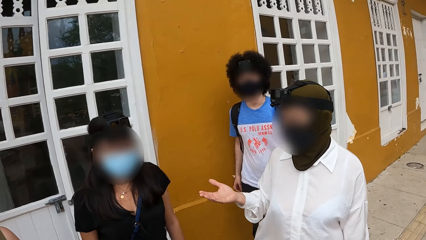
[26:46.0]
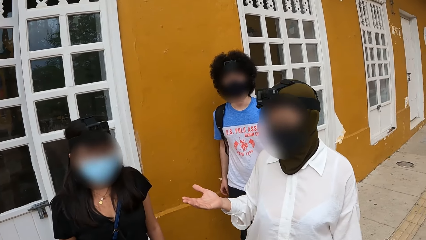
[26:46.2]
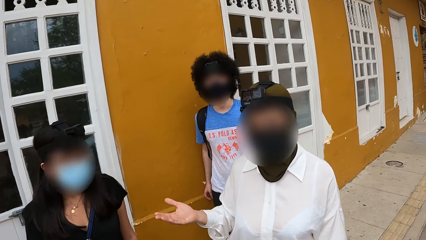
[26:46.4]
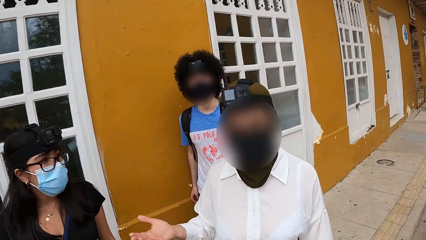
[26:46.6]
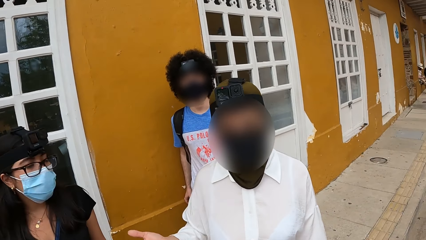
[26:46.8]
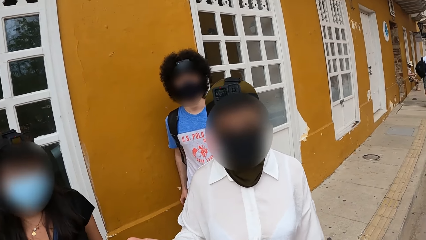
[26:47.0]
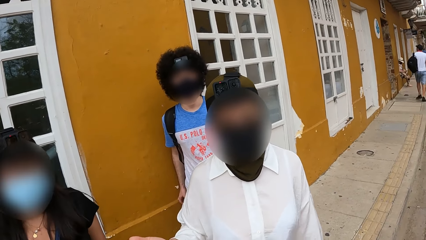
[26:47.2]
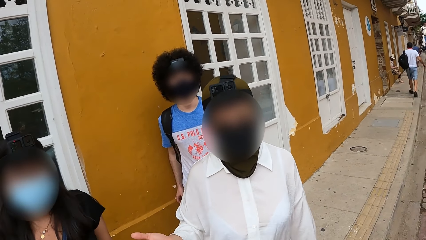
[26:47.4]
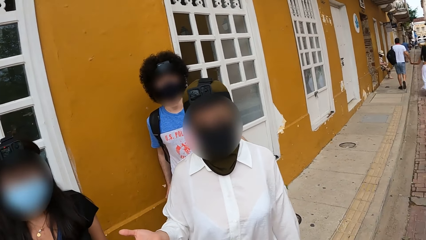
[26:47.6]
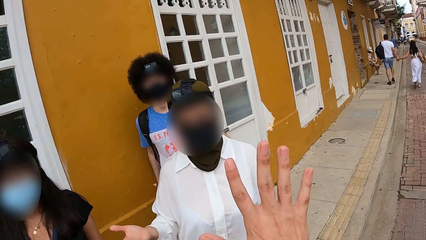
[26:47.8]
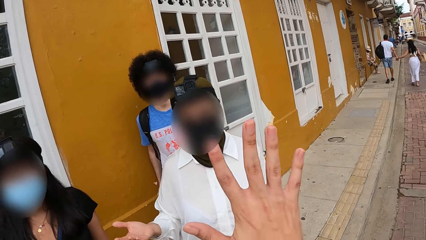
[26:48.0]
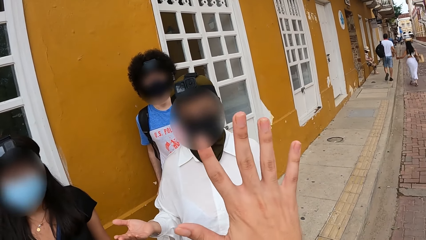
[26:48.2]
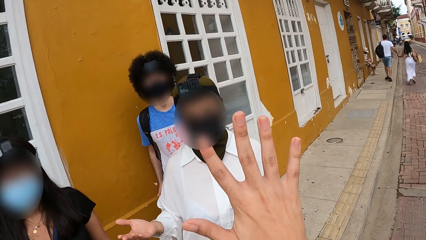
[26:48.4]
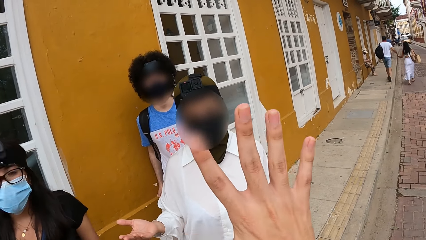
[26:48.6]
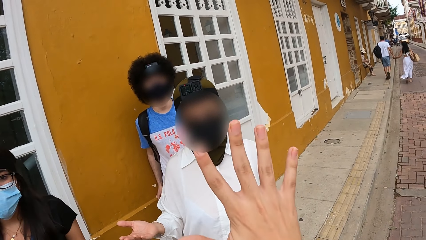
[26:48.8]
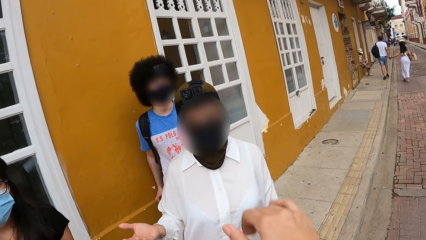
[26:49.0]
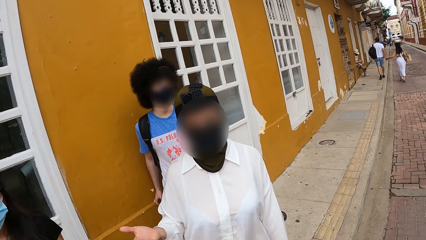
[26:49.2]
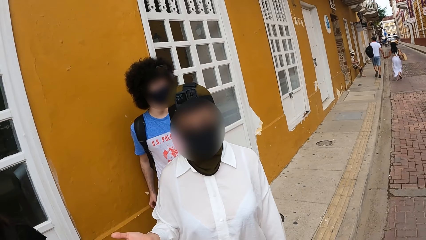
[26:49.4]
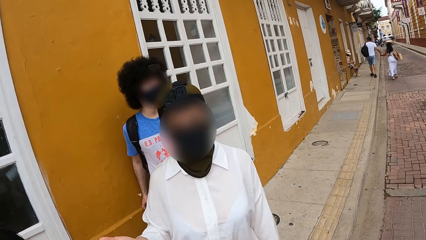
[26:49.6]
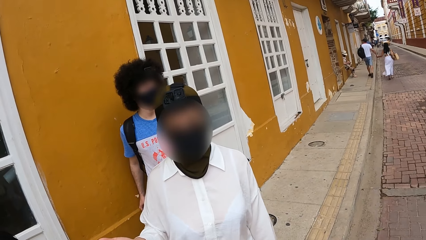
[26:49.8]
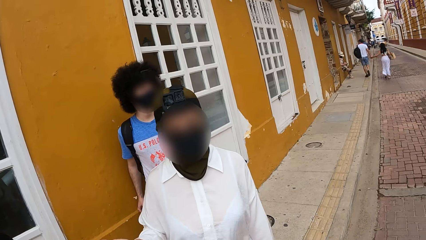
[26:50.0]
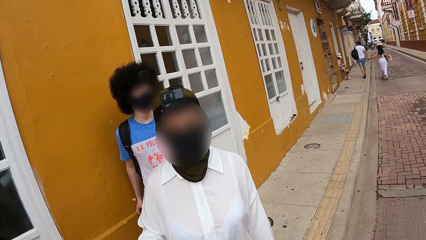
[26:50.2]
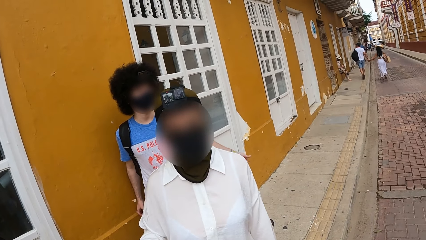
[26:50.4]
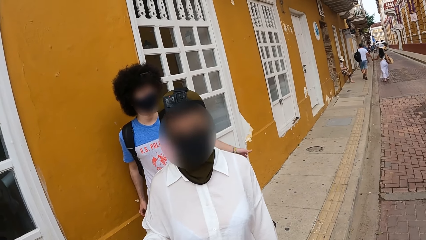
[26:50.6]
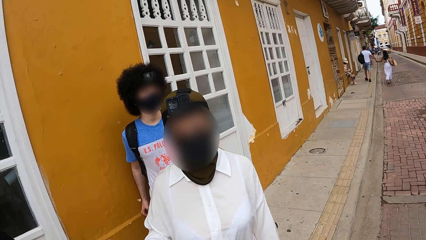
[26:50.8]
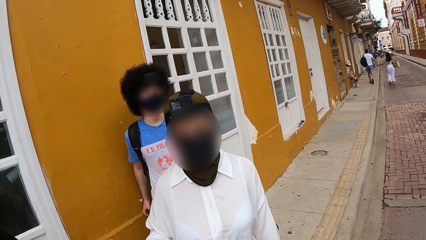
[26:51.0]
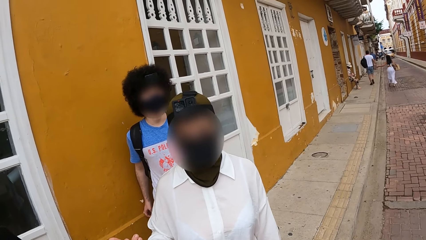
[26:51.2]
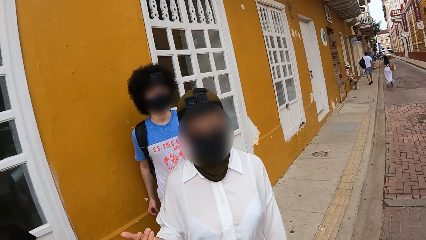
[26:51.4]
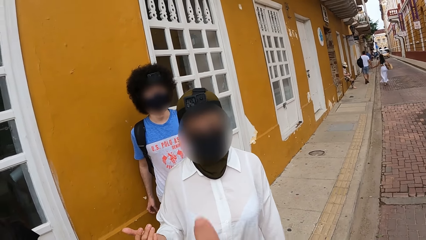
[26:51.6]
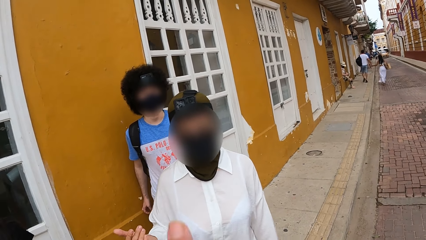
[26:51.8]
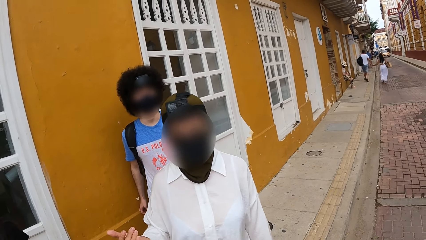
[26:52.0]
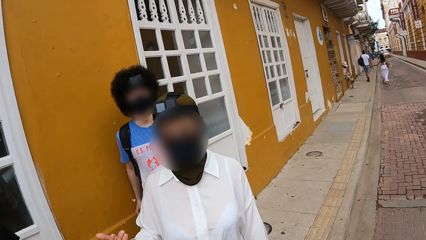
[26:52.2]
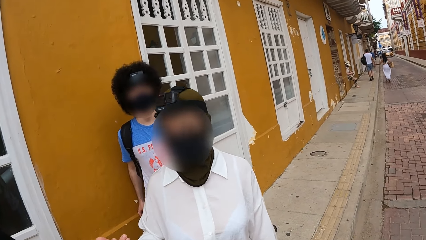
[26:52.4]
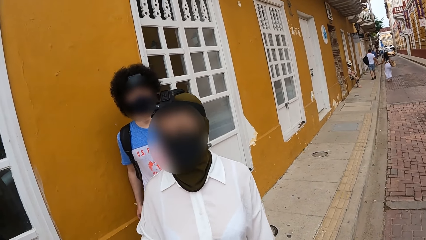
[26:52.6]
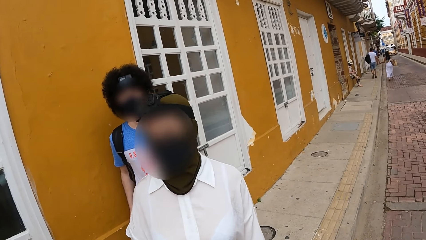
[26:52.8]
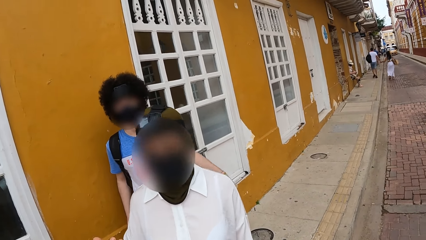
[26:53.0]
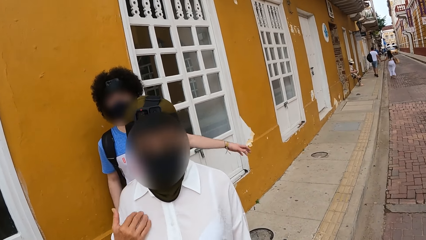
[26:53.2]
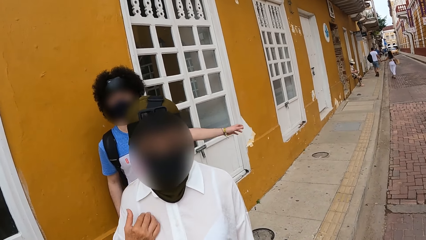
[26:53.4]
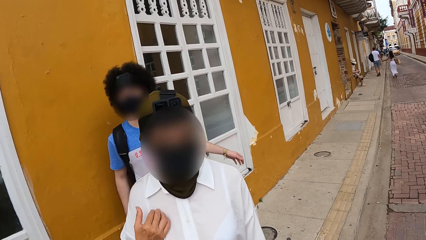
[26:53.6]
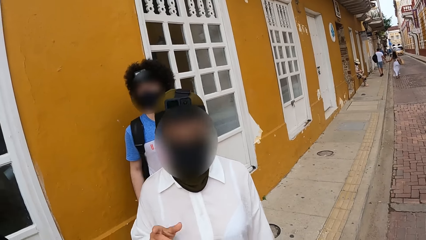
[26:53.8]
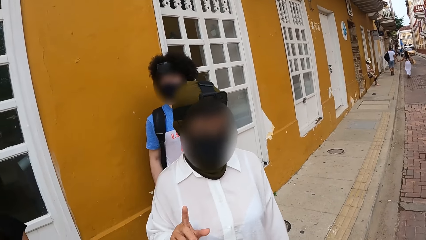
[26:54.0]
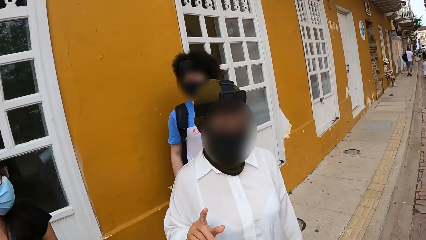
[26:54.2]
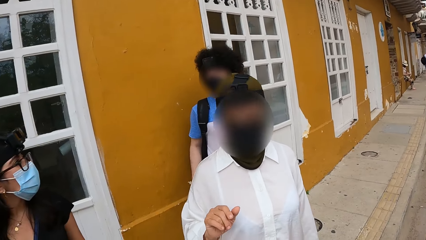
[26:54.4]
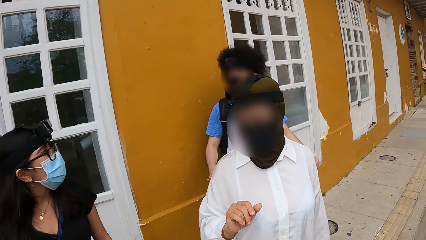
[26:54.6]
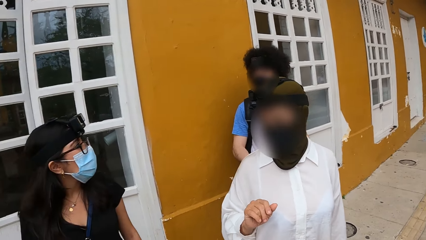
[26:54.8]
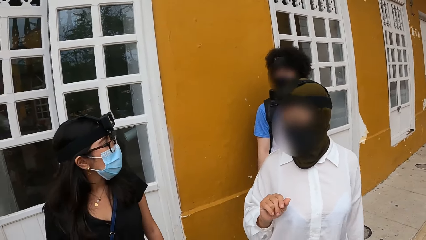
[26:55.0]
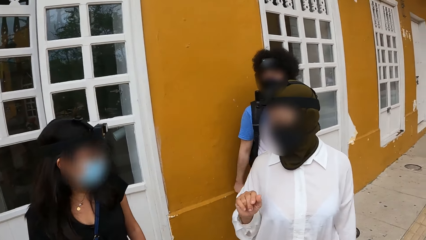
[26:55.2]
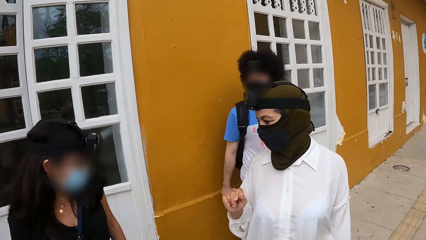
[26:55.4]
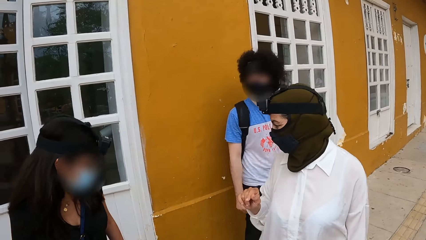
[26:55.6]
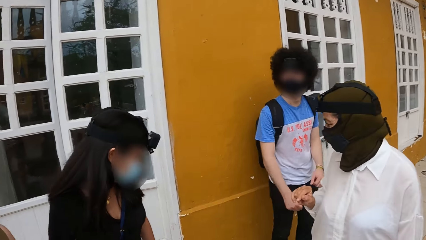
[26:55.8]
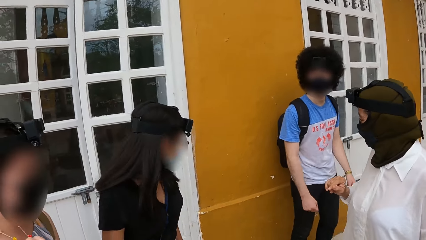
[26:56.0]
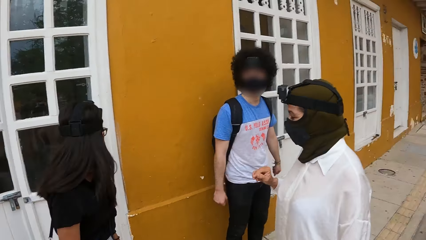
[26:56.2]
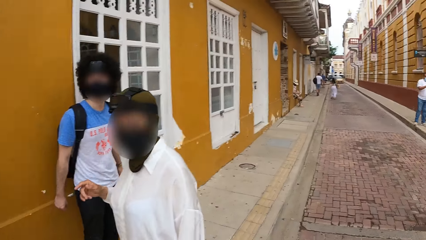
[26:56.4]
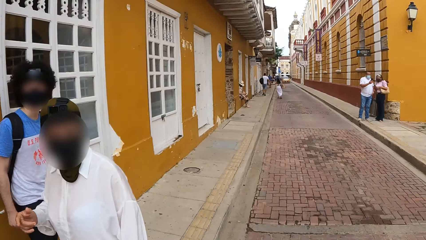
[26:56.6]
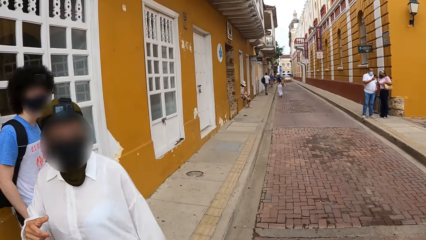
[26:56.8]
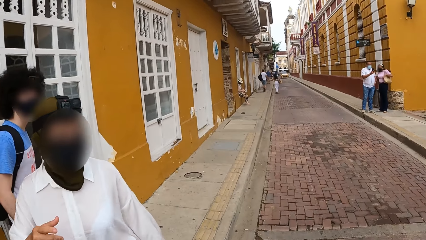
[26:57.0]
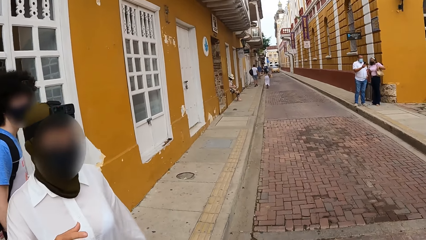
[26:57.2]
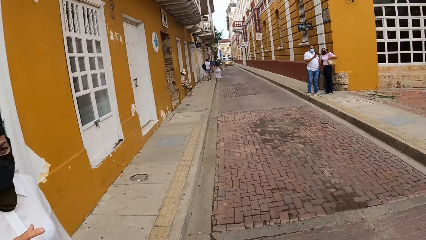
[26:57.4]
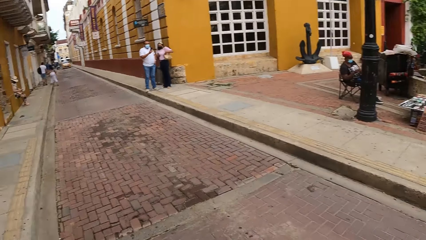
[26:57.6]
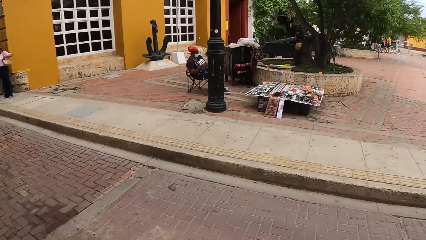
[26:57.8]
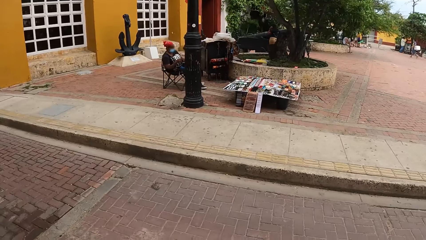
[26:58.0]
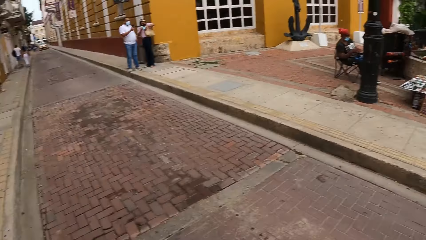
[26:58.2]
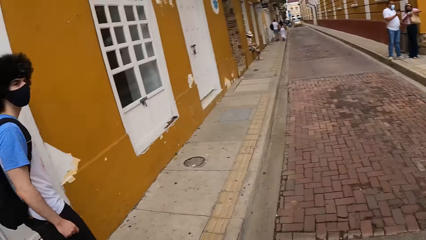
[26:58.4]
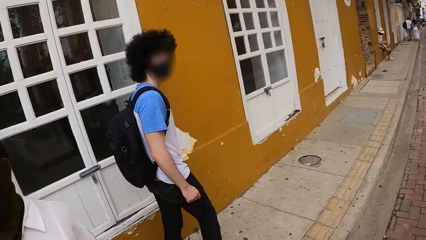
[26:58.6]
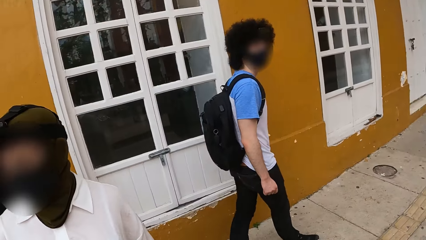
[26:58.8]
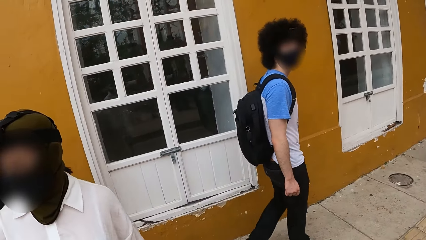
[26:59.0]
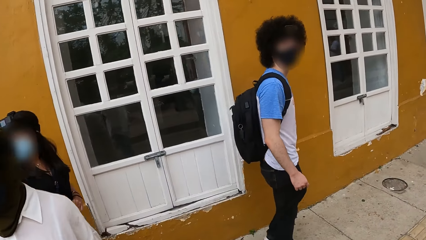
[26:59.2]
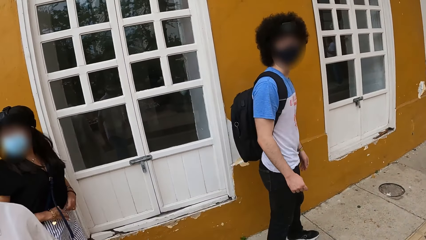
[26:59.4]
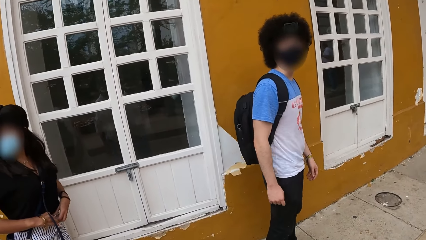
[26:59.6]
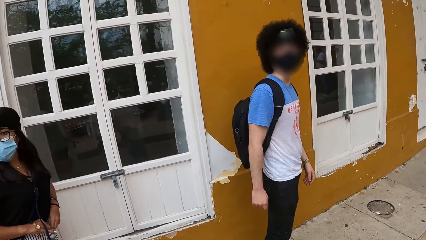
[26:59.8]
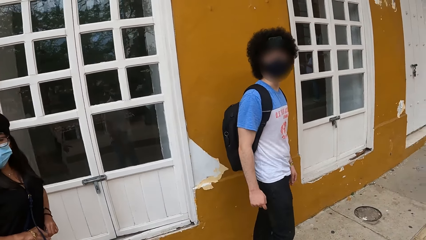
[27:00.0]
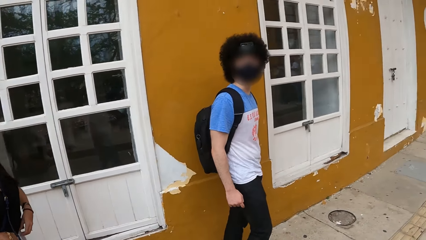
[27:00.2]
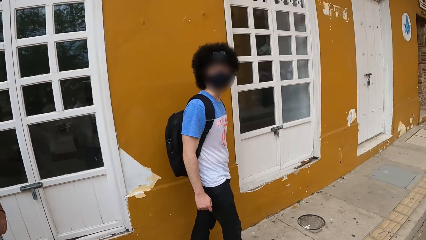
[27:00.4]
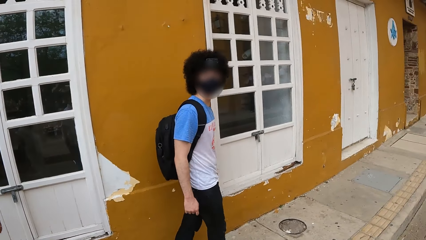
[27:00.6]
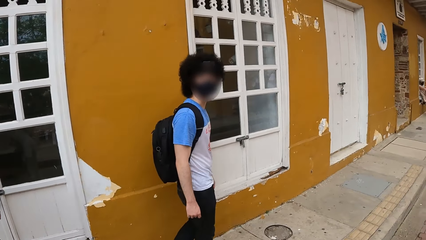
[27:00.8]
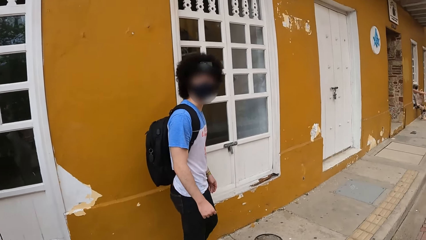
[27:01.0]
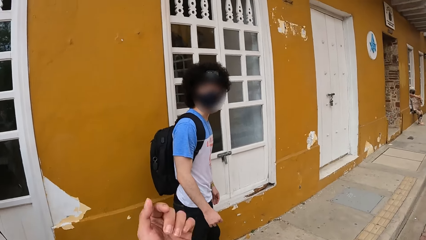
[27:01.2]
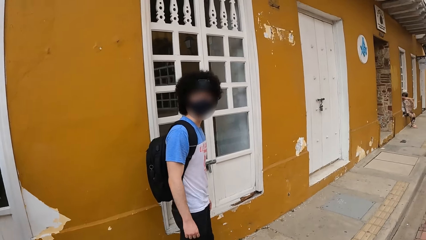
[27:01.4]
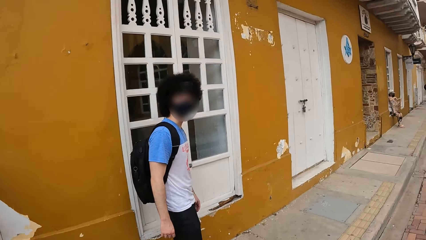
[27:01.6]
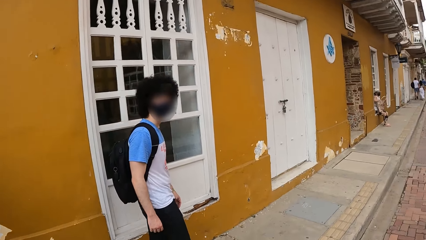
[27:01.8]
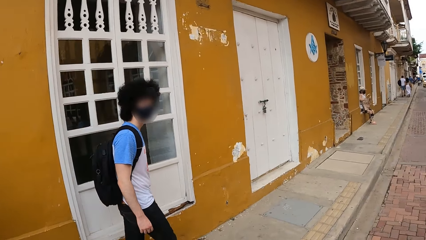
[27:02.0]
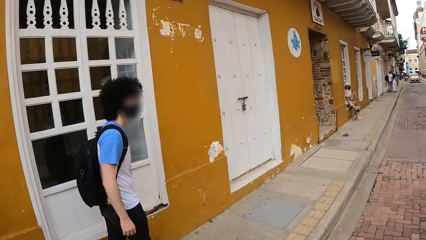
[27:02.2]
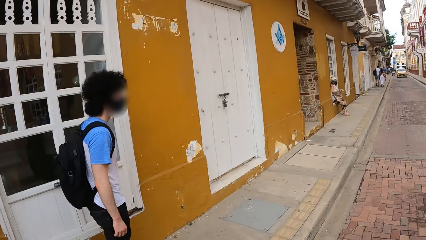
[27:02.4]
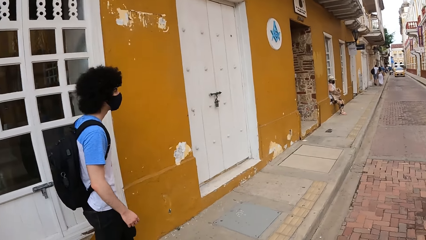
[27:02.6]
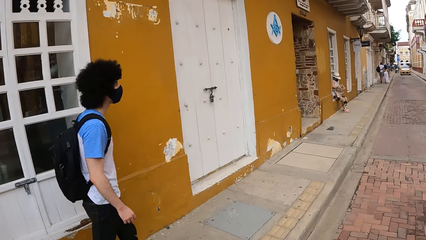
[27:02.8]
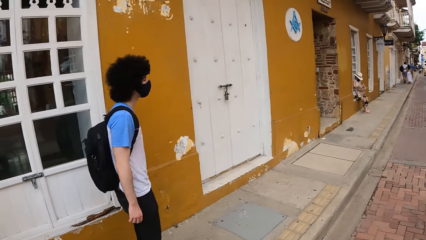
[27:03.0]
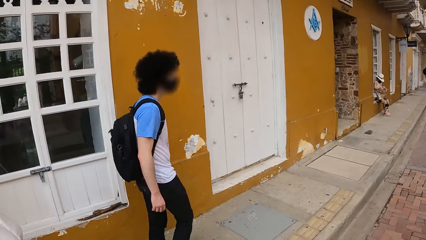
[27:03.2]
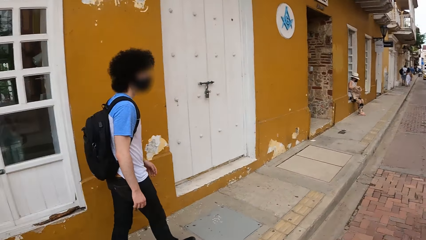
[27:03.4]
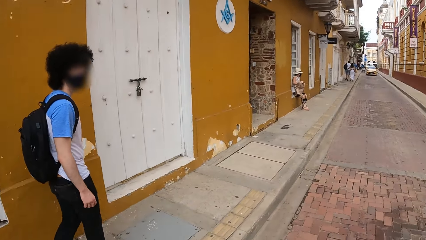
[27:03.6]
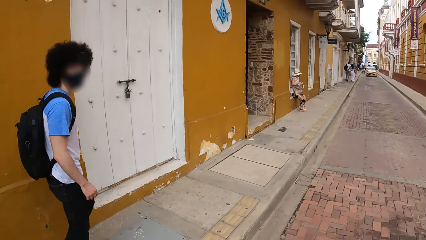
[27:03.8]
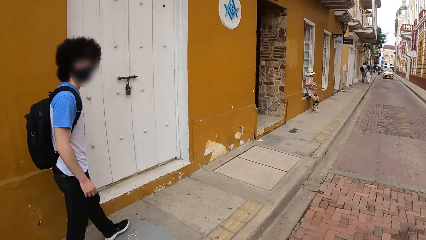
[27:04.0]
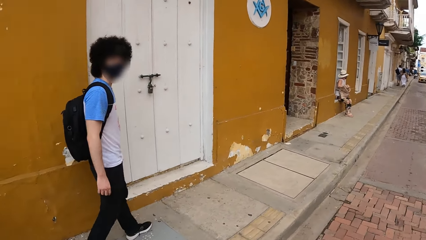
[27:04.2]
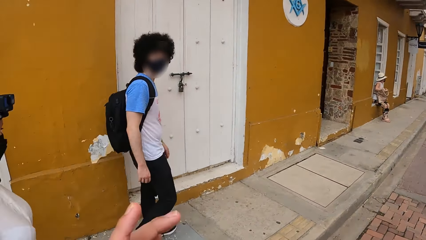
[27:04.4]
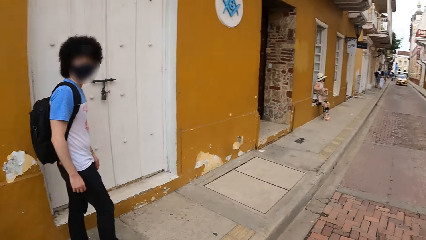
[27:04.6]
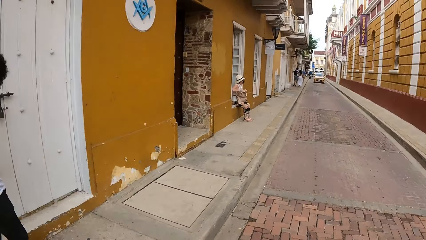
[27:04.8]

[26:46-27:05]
The camera wearer demonstrates with the right hand. They interact with a lady. They converse with a man. The camera wearer walks along the pavement.
